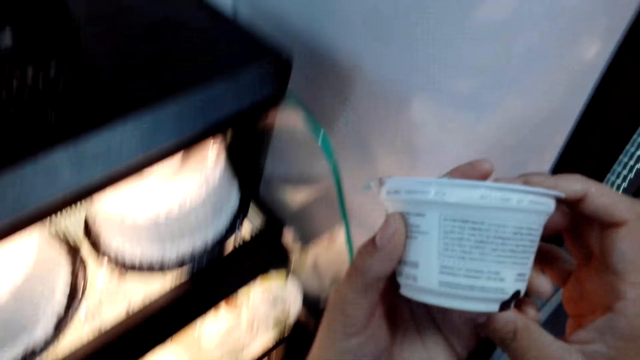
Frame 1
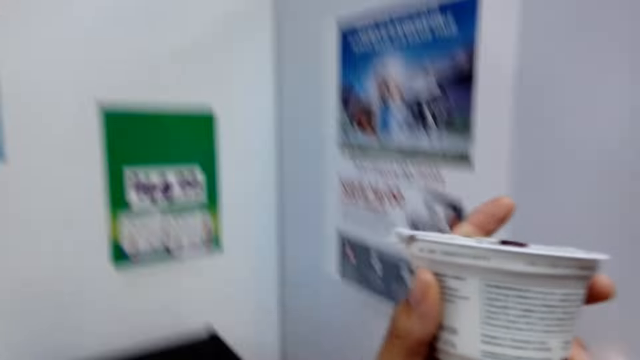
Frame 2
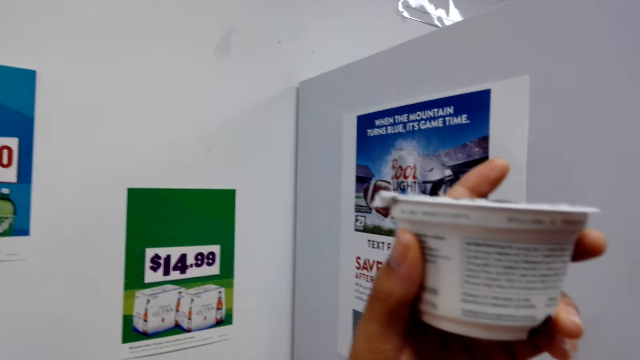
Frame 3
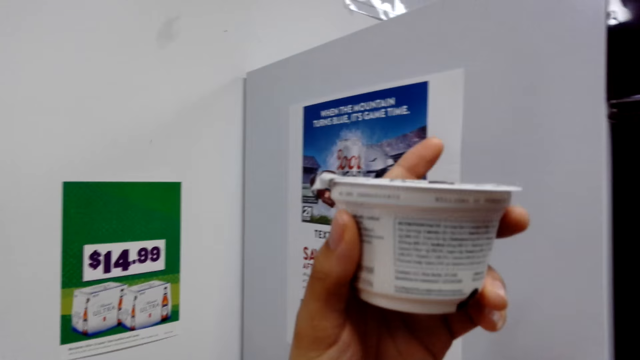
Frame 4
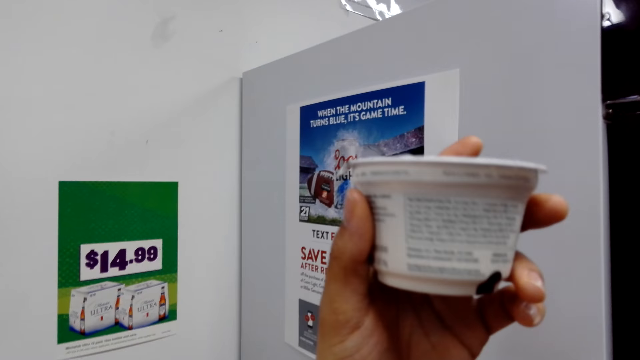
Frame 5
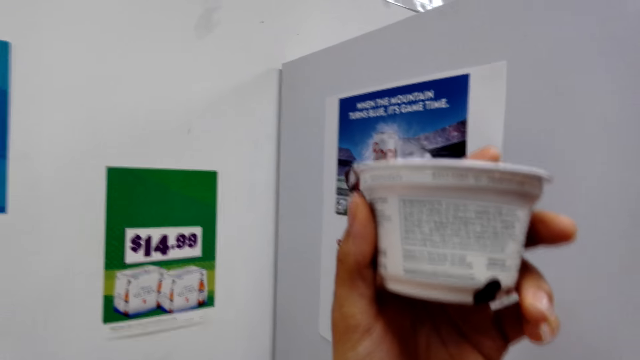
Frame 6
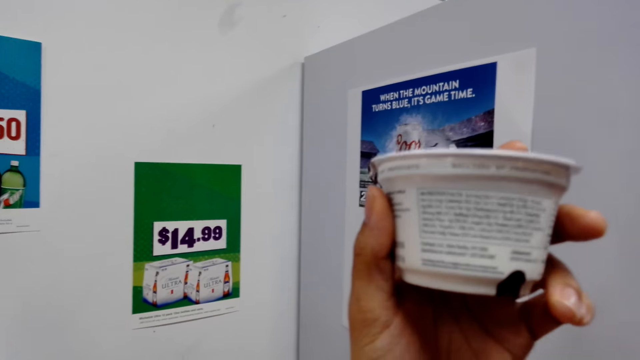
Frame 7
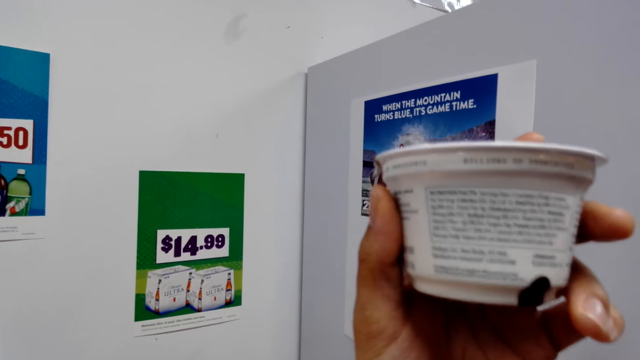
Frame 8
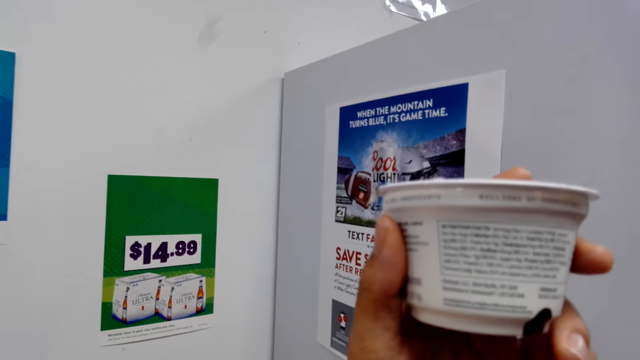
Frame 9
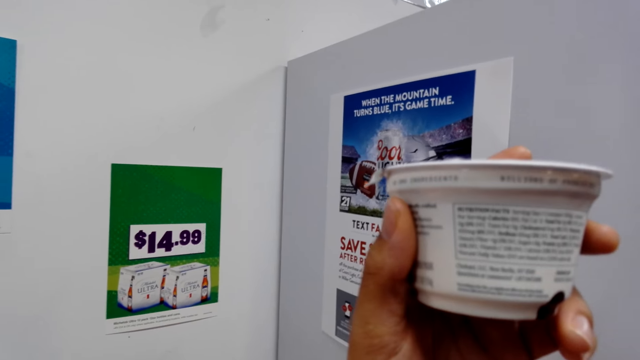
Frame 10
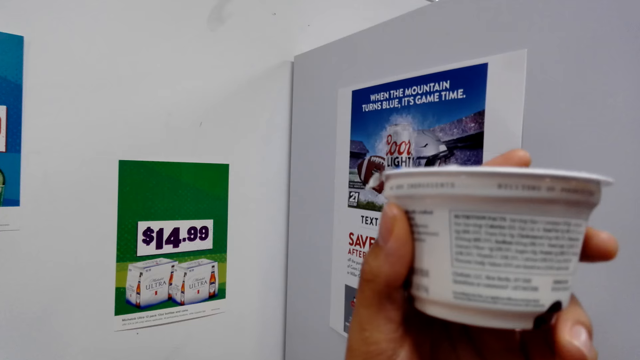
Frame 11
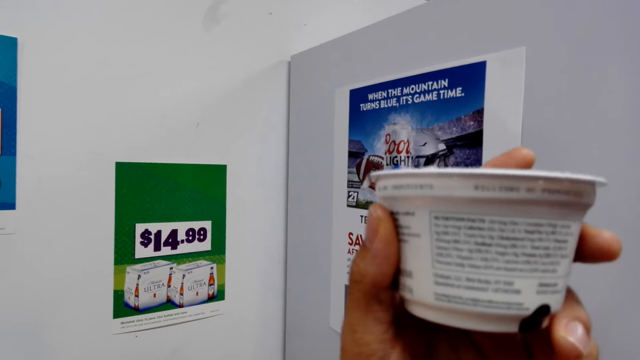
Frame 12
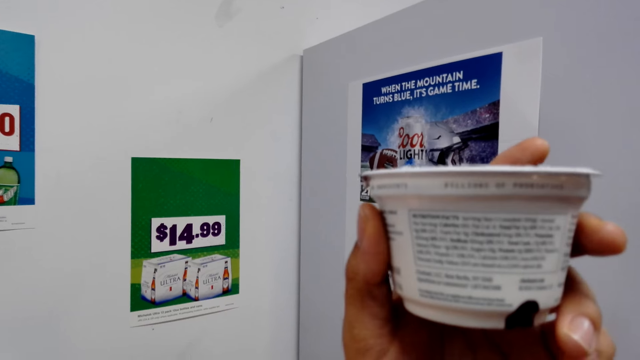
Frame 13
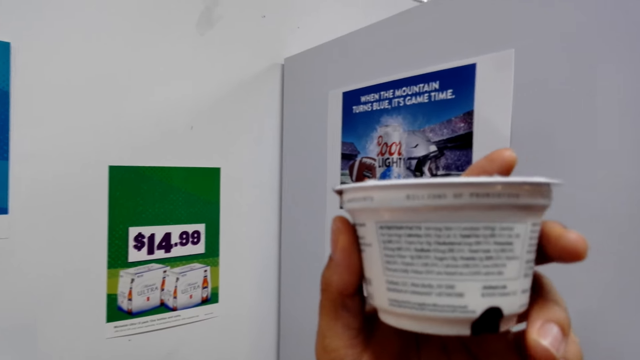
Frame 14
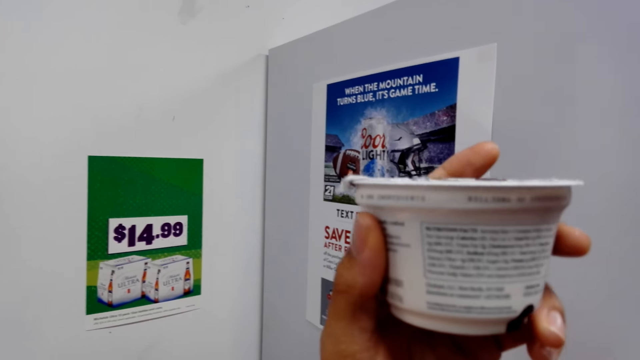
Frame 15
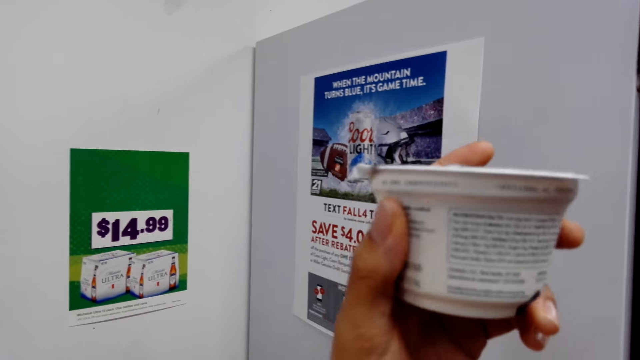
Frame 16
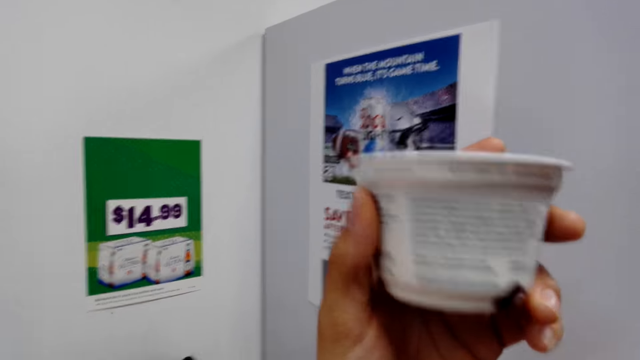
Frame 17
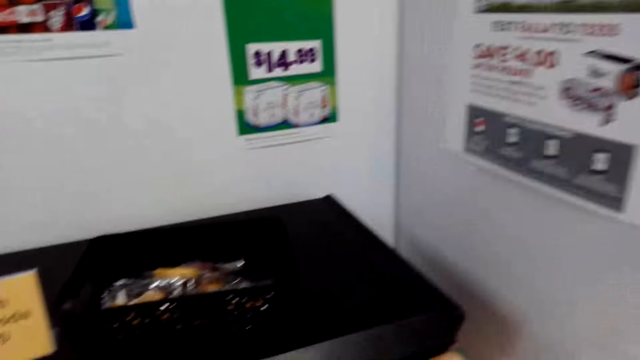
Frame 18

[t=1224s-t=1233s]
The camera wearer reads the contents in the dessert container.

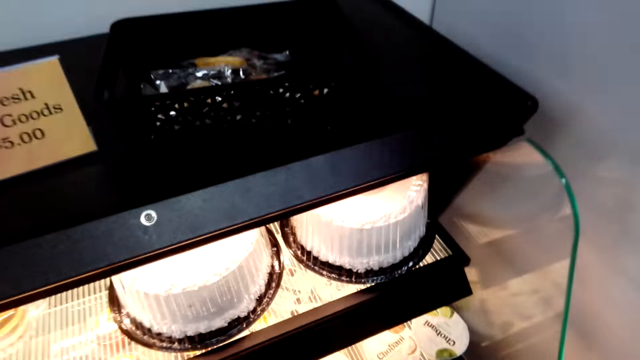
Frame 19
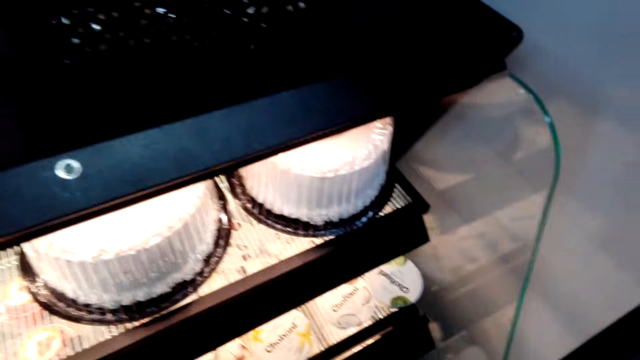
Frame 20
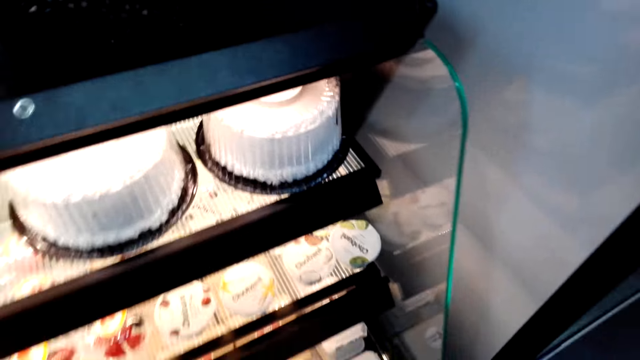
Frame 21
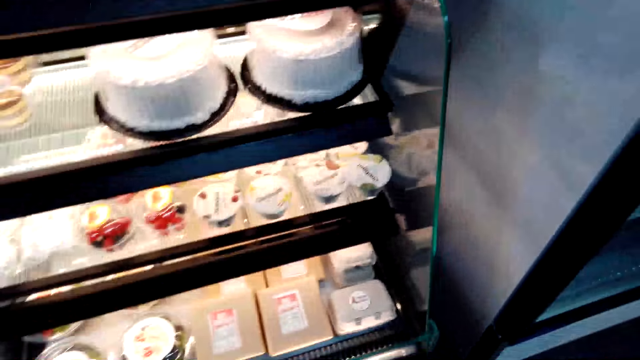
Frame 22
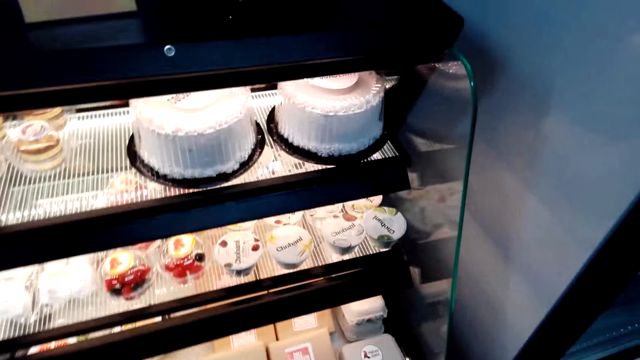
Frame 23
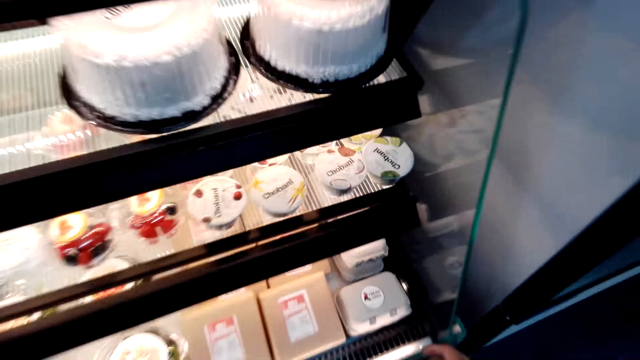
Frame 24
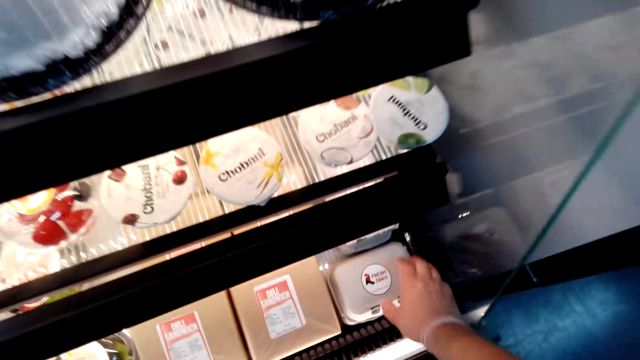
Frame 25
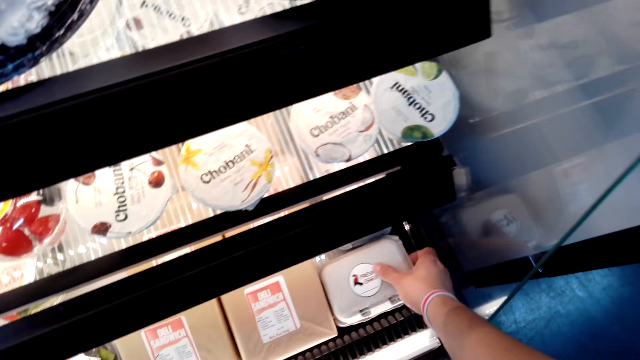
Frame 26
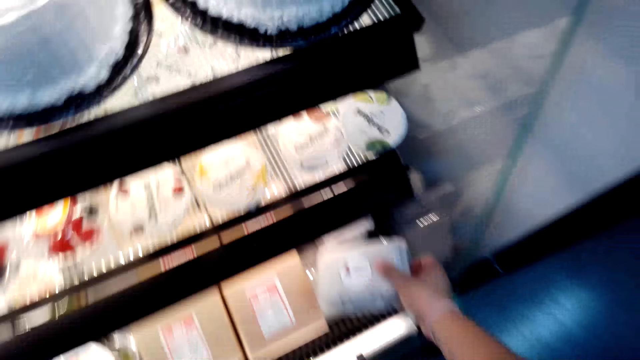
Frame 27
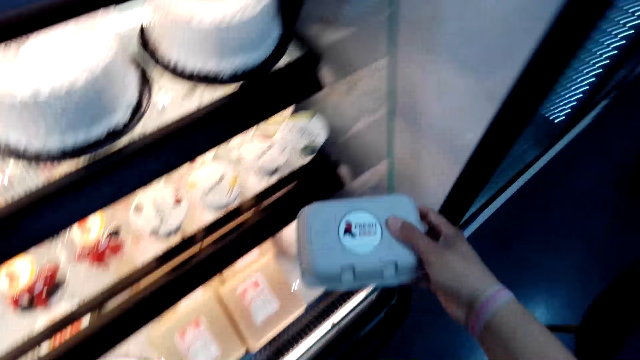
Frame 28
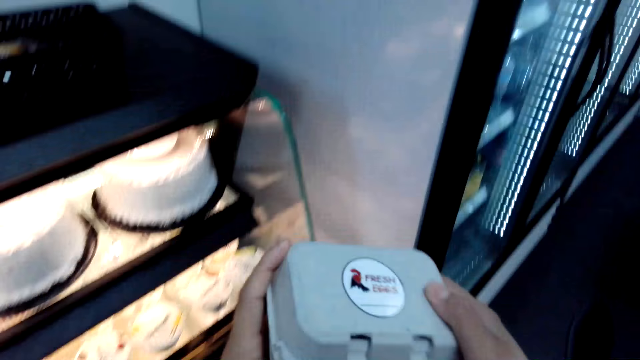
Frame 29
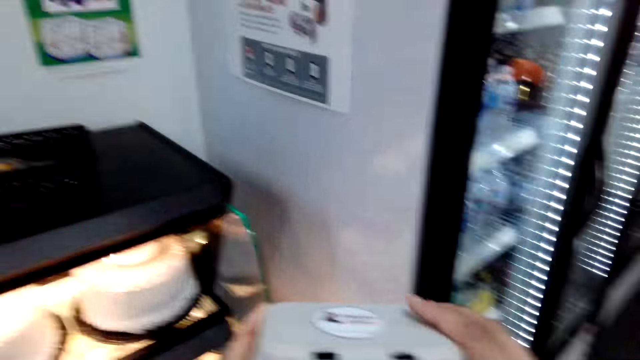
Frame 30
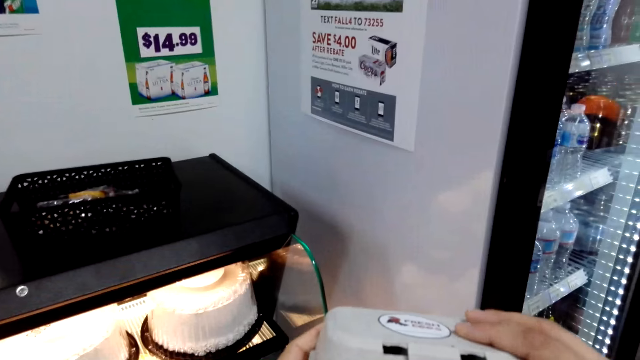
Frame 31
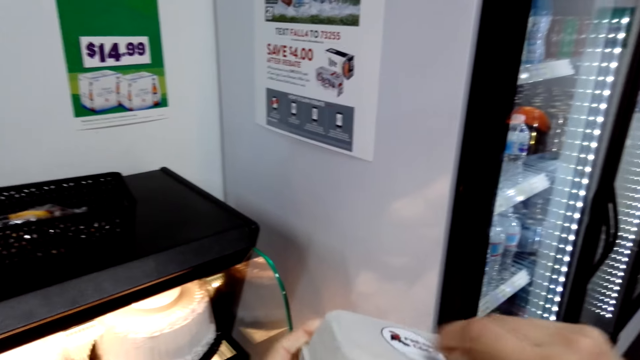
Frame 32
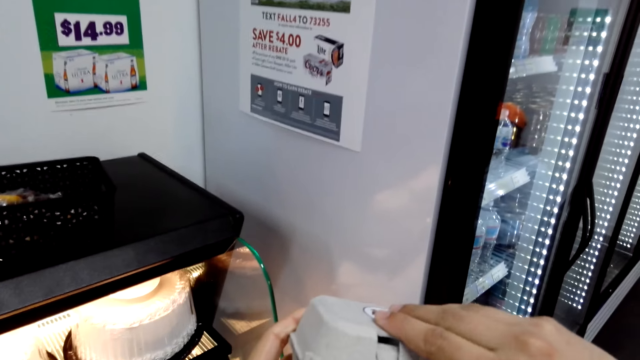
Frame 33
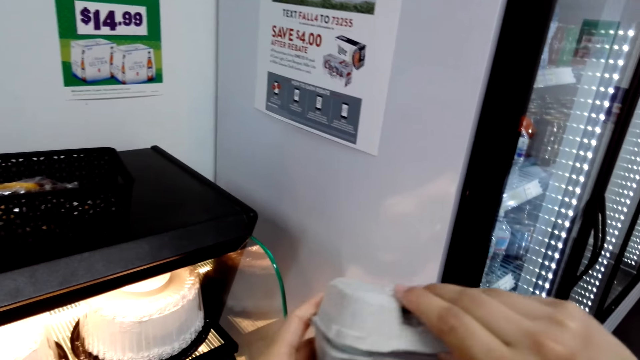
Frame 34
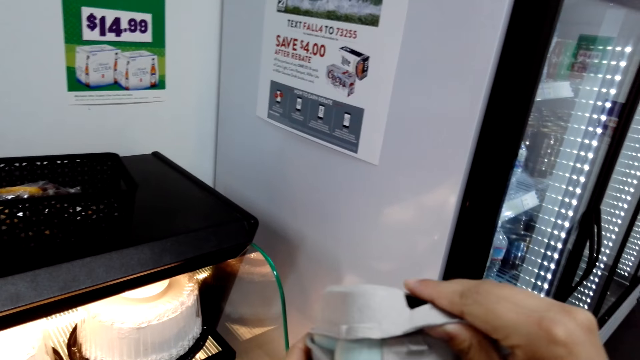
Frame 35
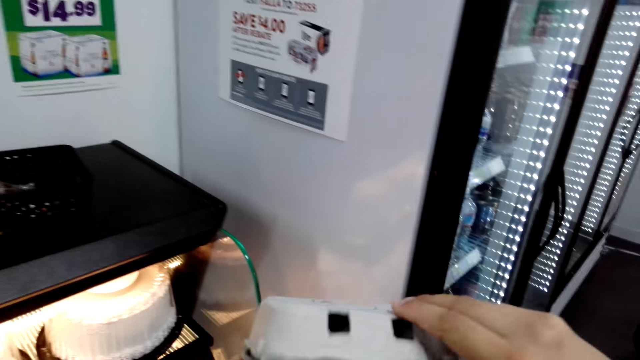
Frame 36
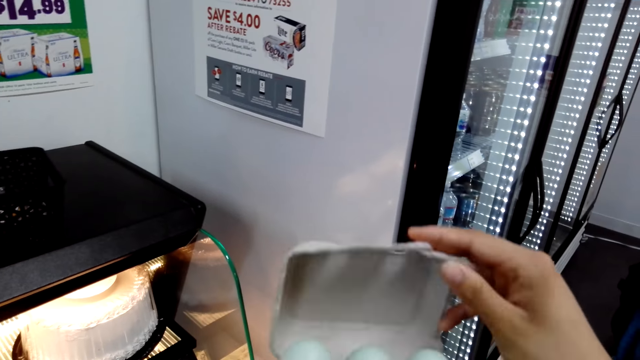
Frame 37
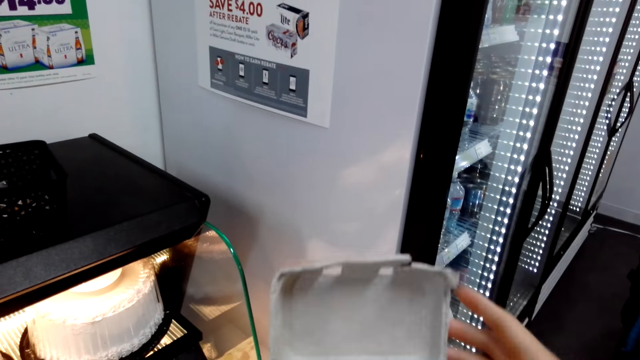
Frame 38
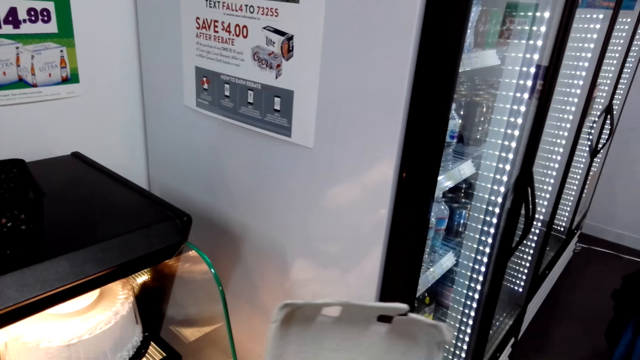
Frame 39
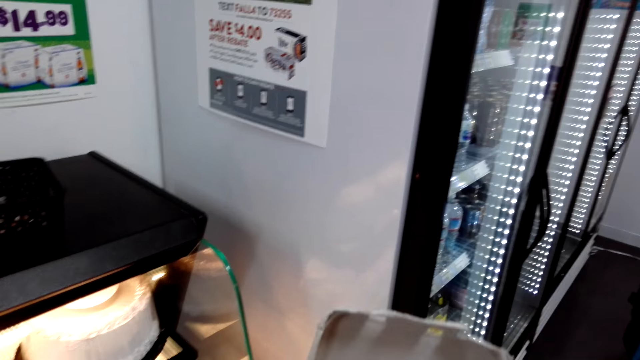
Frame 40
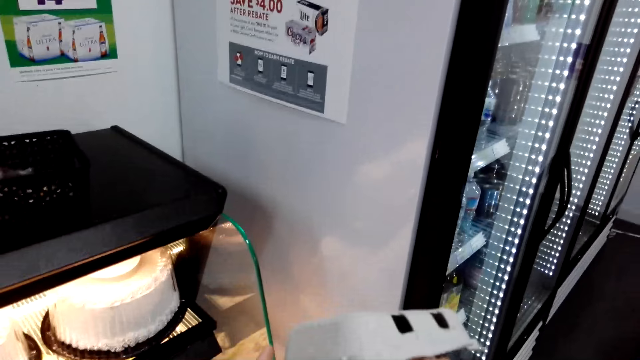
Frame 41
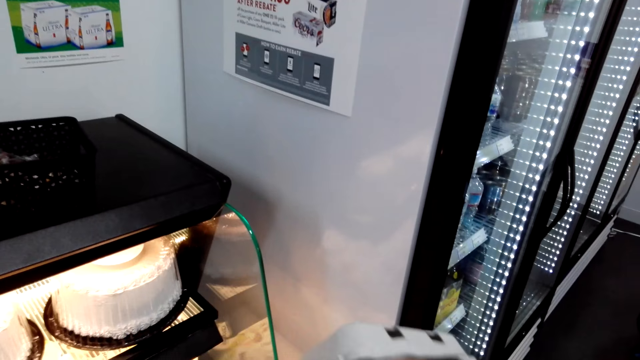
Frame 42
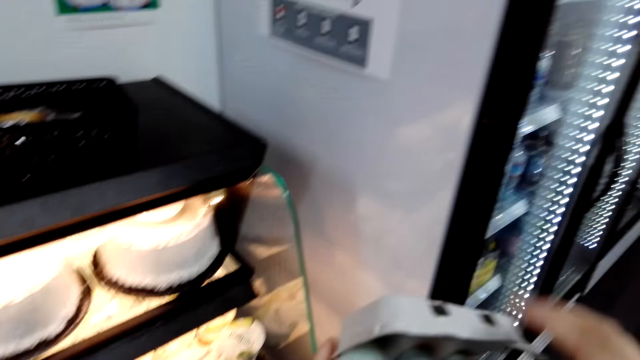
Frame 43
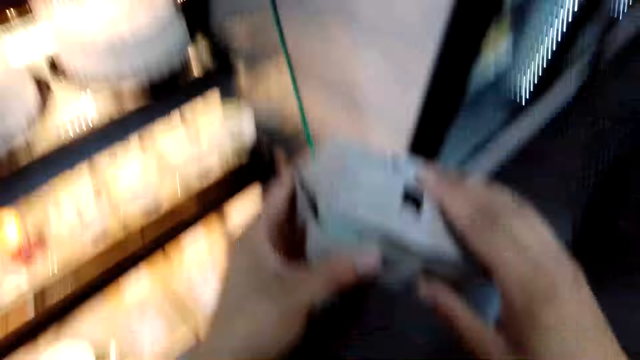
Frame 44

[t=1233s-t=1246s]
The camera wearer returns the dessert to the shelf. They pick another dessert from a dessert shelf. They open the dessert packet.
